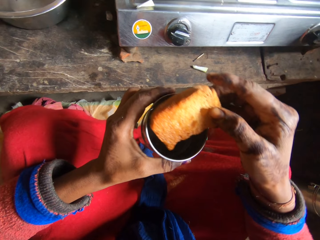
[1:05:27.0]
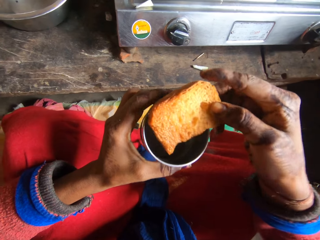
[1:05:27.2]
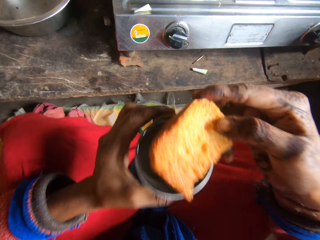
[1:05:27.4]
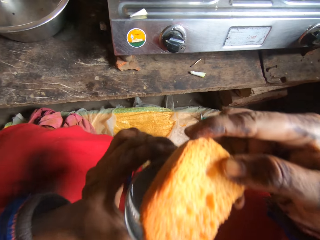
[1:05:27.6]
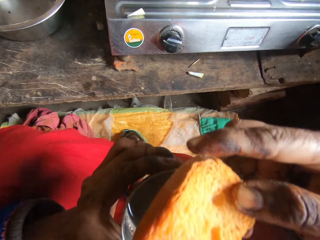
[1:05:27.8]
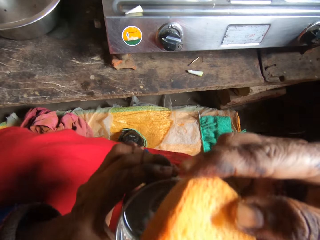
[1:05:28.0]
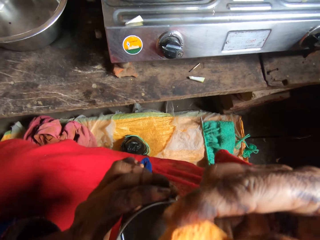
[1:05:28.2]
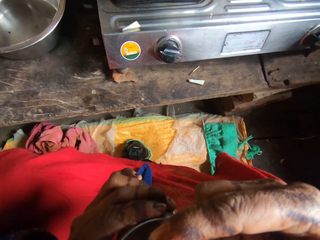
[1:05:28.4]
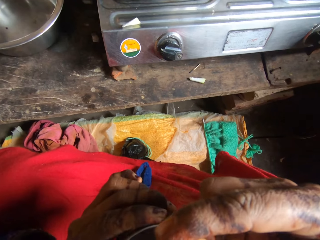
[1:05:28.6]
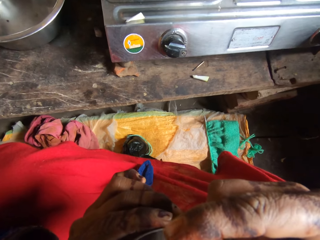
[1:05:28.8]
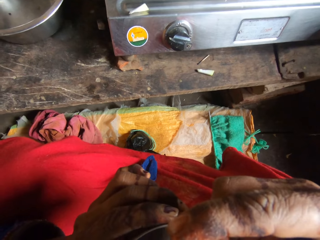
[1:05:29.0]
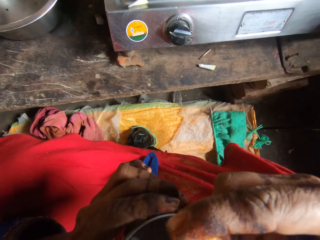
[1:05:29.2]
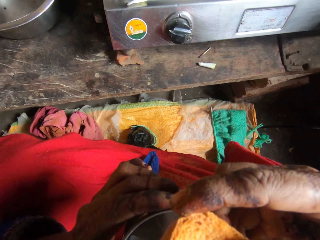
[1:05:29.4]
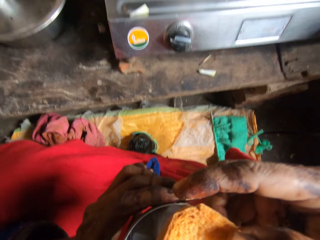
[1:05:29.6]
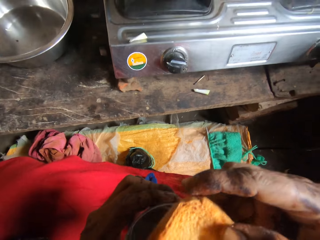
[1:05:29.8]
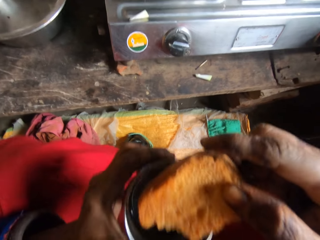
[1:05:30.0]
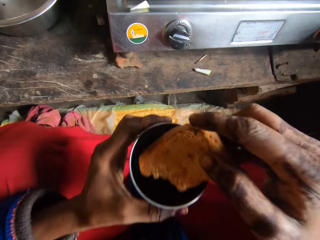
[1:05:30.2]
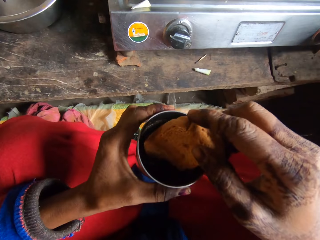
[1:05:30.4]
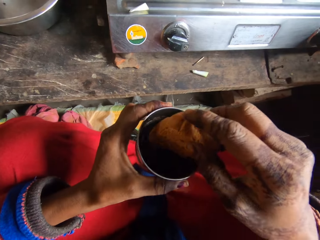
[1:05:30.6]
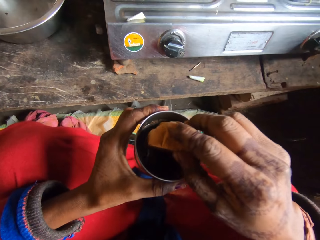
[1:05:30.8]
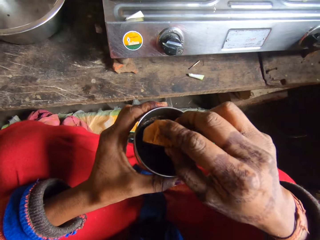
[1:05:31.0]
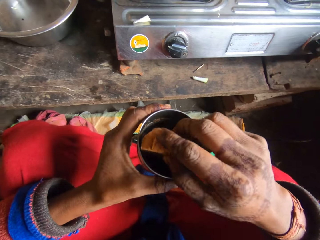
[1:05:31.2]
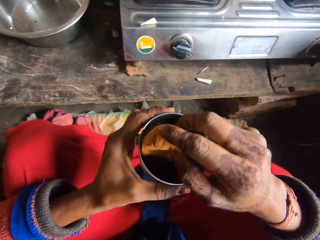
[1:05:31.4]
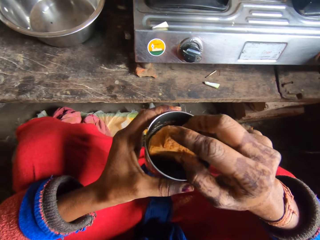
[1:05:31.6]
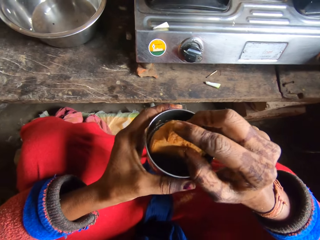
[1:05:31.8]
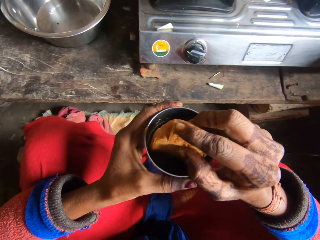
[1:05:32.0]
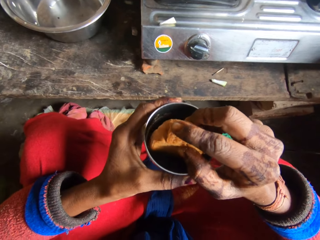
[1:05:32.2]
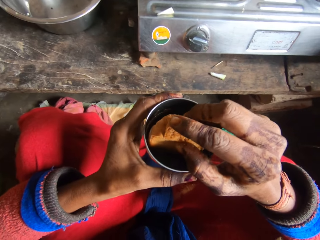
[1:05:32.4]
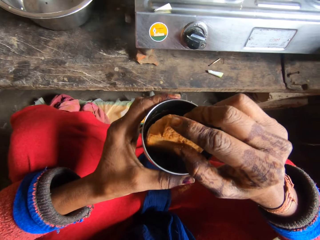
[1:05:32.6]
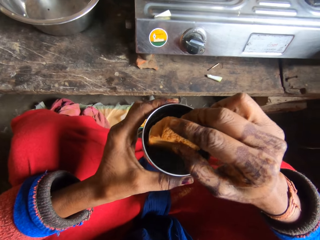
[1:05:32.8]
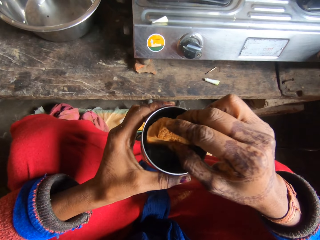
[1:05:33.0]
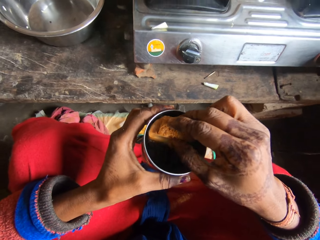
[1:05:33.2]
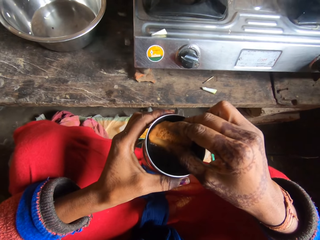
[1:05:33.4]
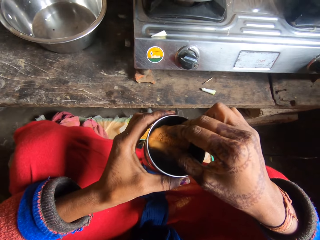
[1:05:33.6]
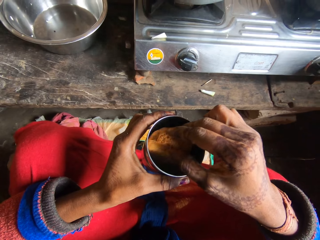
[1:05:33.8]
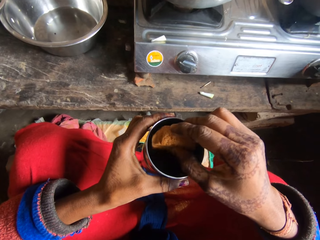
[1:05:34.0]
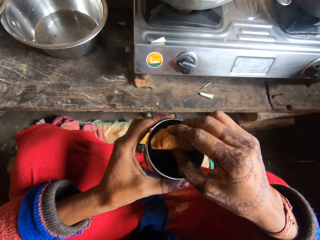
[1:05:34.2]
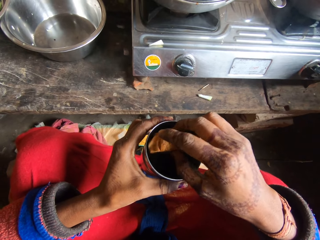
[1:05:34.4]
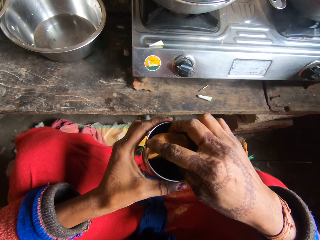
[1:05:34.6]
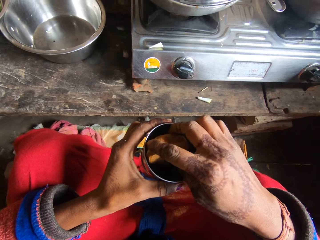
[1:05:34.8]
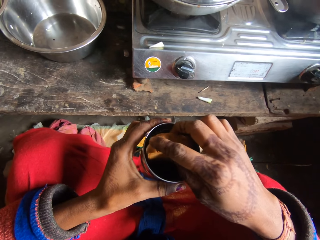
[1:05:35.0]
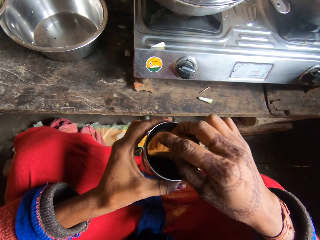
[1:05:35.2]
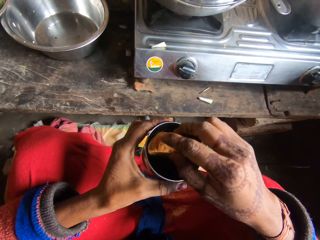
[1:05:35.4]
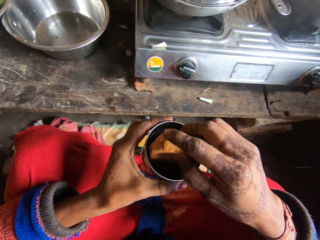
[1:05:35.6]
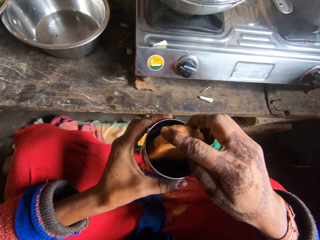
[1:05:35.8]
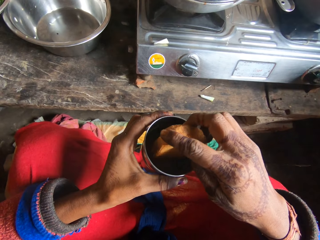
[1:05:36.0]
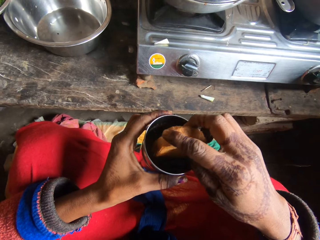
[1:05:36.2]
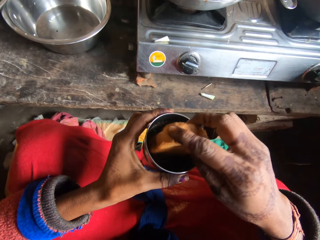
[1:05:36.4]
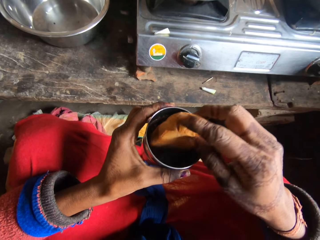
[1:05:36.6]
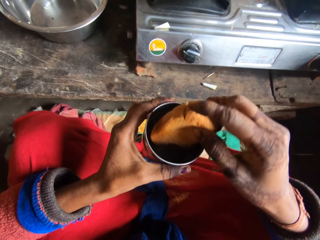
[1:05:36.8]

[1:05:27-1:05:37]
The camera wearer eats the bread. They dip the bread inside the tea in the cup.

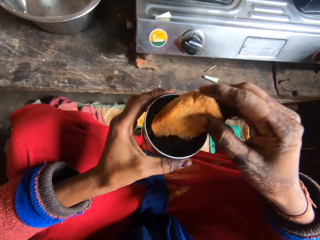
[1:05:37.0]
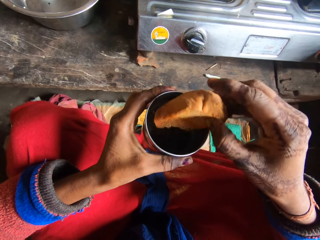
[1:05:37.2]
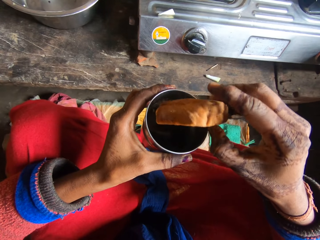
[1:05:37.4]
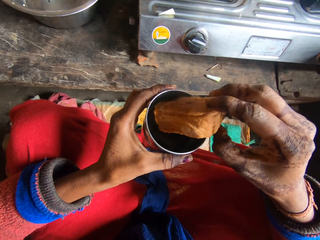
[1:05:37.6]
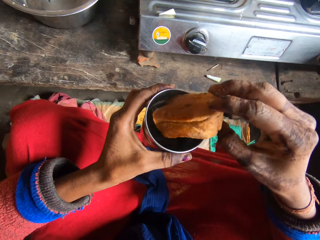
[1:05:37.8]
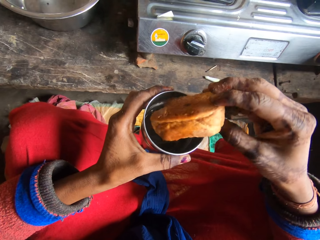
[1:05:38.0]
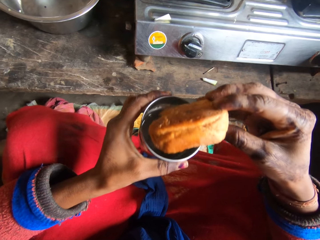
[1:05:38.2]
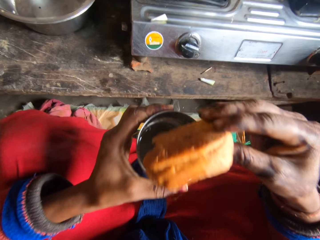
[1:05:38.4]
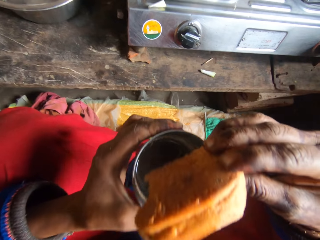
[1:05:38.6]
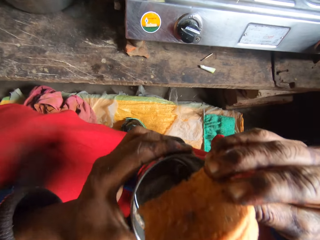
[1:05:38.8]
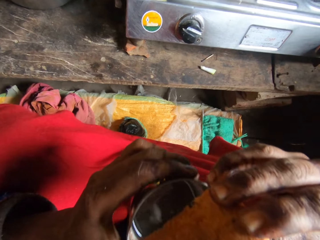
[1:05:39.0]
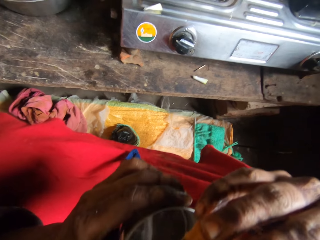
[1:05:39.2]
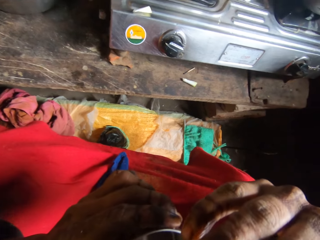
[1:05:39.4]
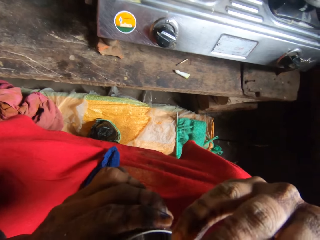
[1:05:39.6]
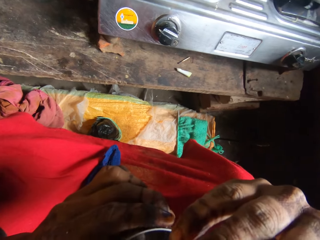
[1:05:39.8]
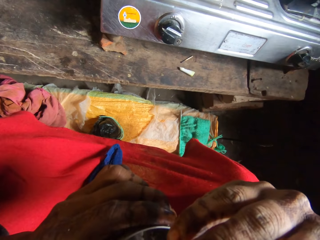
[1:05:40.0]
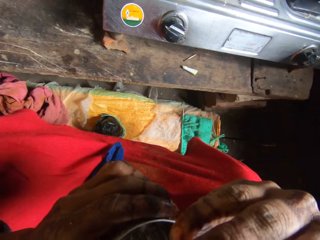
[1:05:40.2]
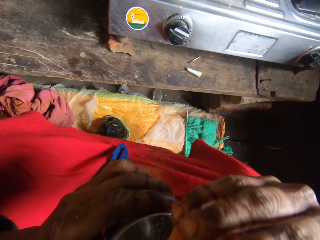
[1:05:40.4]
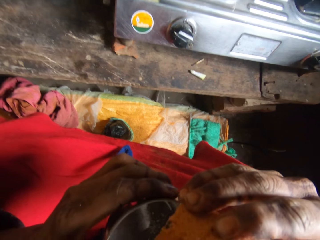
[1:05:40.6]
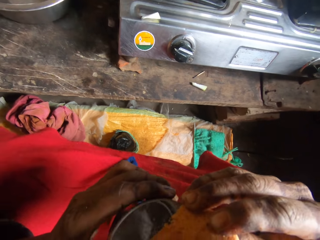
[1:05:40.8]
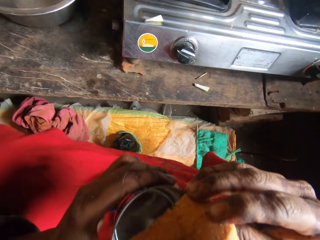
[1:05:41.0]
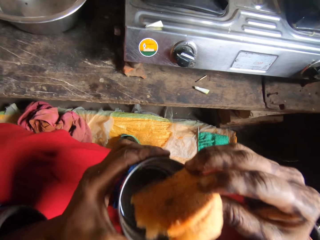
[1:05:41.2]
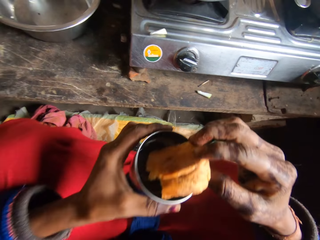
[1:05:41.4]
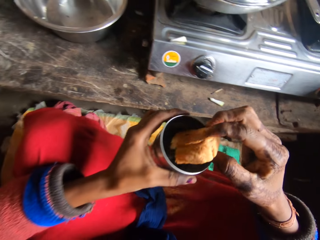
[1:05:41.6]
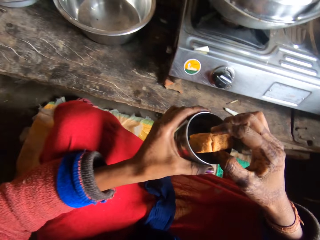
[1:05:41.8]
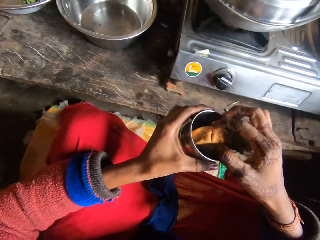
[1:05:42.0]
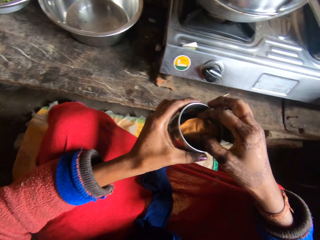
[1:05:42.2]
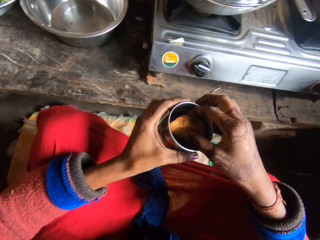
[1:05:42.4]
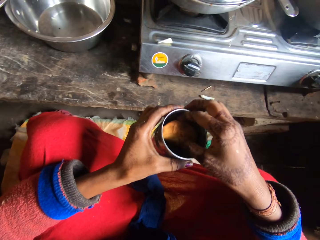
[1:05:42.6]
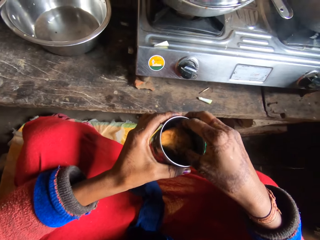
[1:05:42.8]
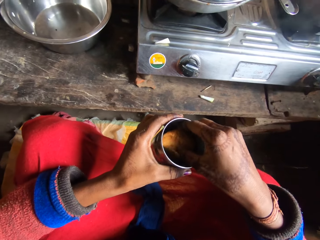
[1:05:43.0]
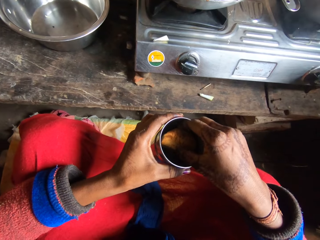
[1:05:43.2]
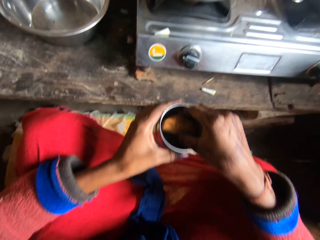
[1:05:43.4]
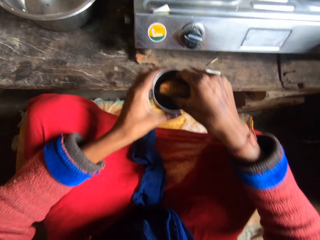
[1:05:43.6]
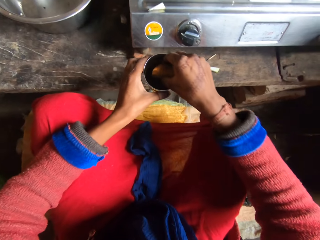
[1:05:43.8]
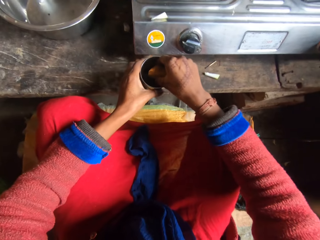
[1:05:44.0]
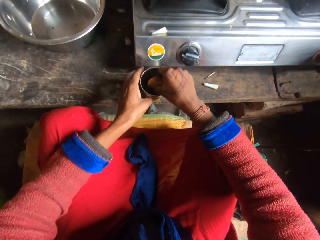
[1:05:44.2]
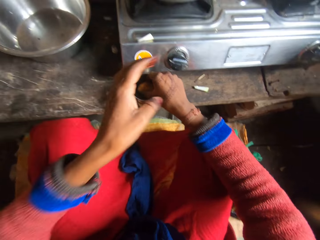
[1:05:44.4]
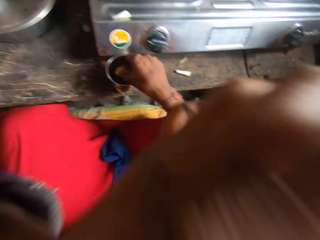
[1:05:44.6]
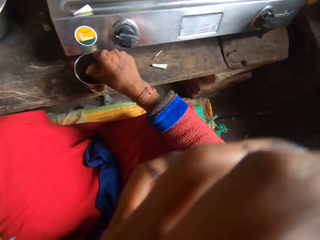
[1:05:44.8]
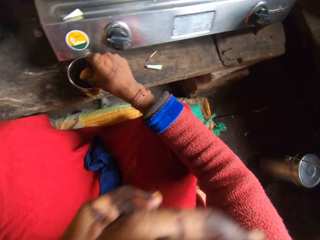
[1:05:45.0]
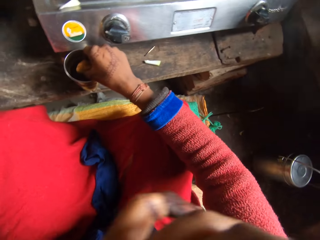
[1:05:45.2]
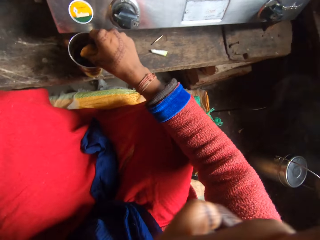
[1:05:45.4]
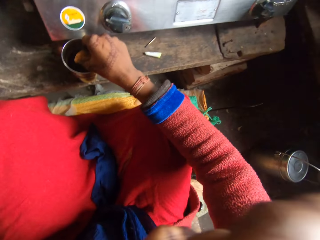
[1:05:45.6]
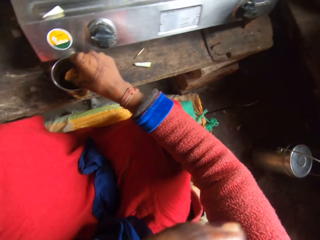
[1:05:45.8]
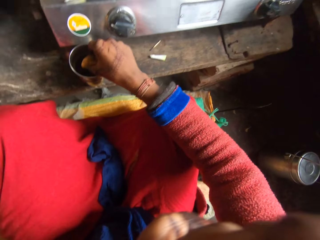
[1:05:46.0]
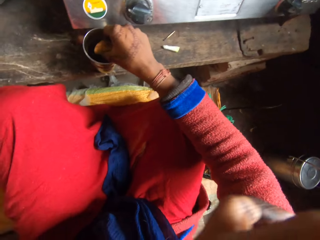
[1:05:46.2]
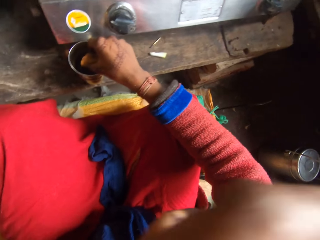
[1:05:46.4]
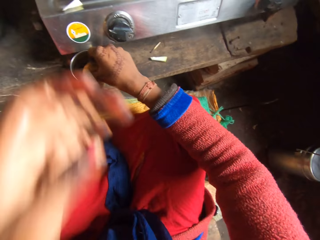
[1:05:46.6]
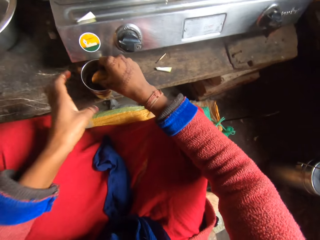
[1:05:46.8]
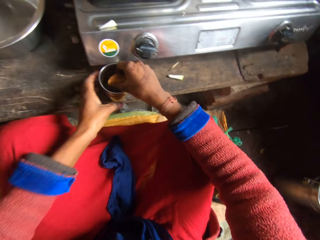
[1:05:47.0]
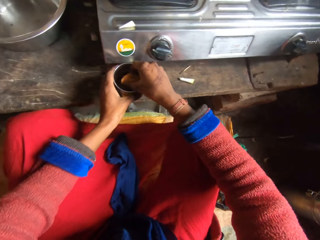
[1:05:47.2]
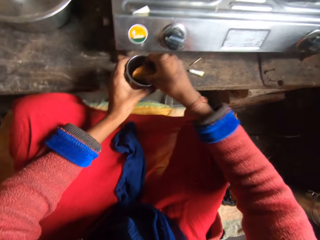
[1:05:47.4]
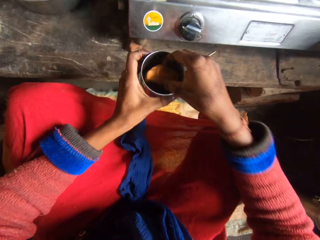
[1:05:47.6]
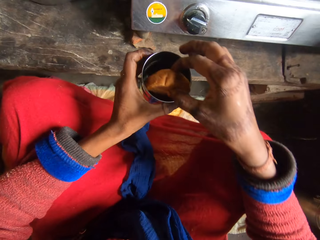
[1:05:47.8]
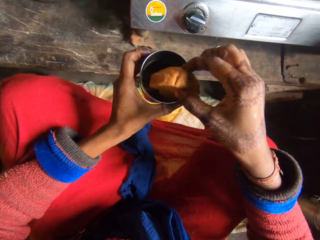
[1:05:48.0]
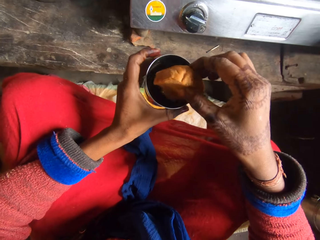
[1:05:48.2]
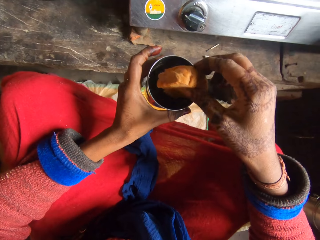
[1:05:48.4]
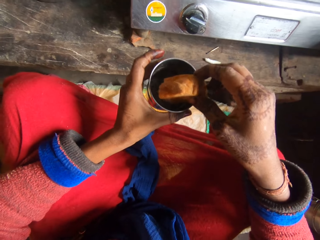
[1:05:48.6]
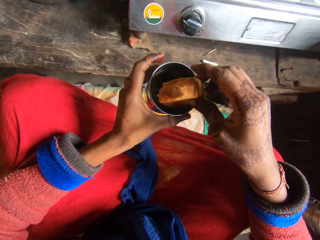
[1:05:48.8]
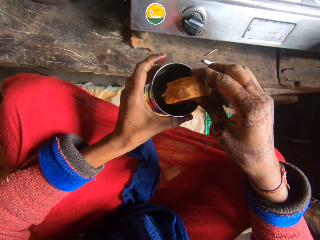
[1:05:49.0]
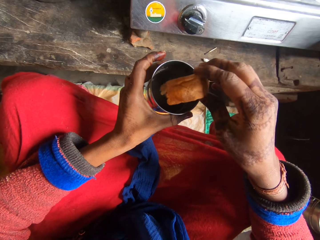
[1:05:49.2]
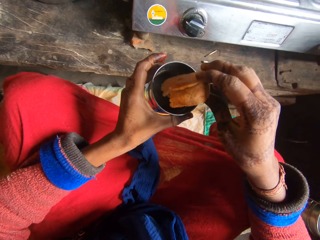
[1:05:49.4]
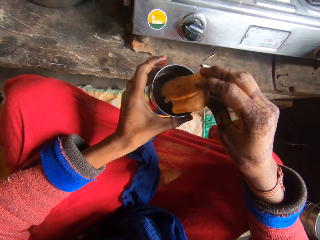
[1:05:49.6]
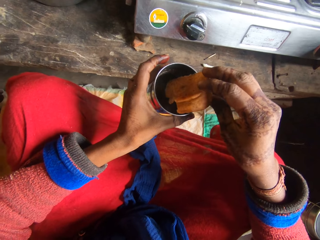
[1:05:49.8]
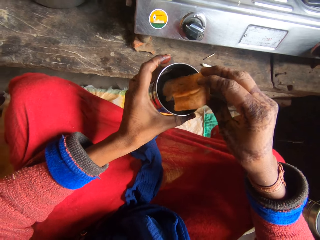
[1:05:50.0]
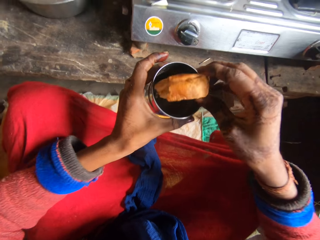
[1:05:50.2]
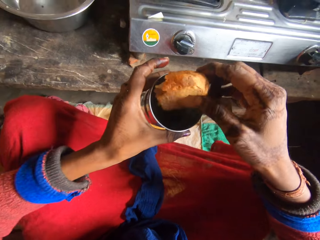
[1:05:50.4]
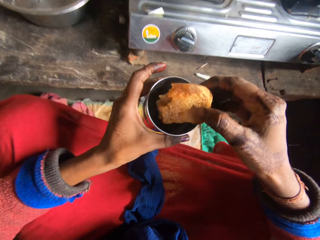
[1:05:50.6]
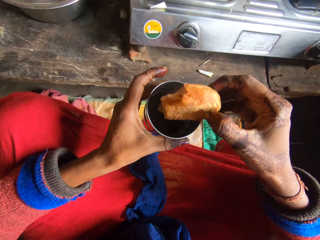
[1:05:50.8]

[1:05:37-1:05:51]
The camera wearer eats the bread. She dips the bread inside the tea in the cup. She drops the metal cup on the kitchen table. She scrubs the eye. She scratches her face. She picks up the metal cup from the kitchen table. She dips the bread in the tea.
